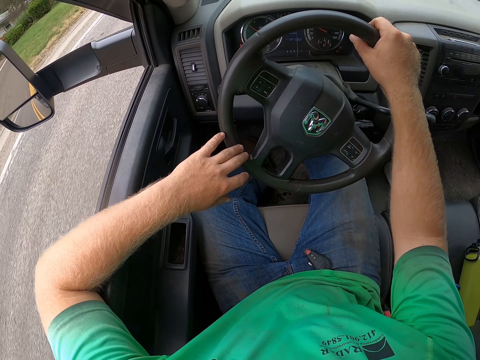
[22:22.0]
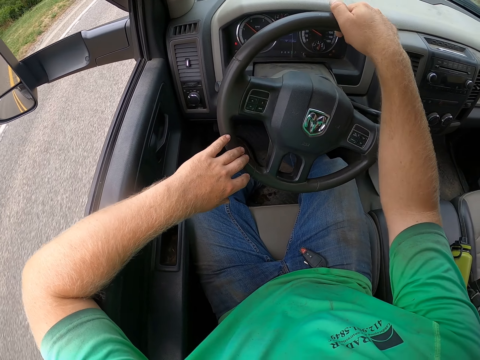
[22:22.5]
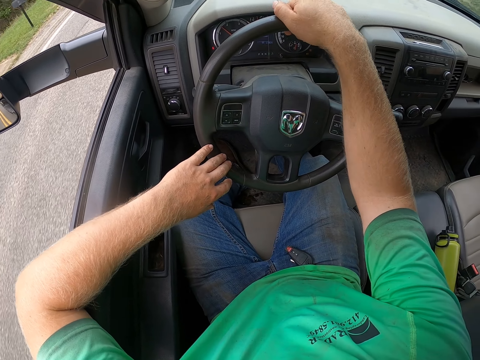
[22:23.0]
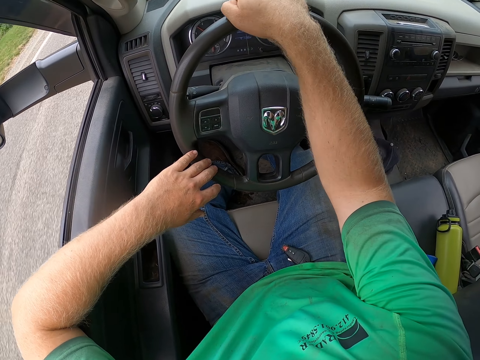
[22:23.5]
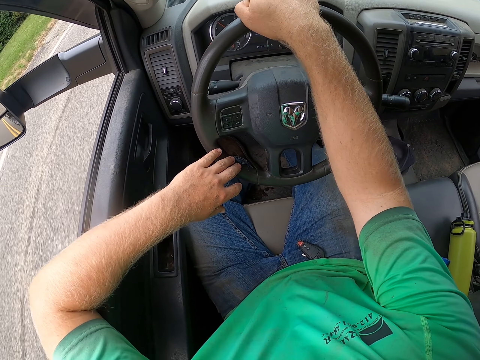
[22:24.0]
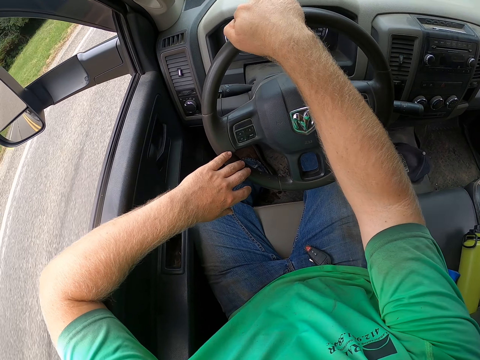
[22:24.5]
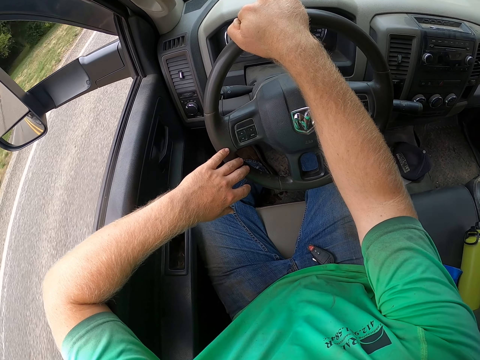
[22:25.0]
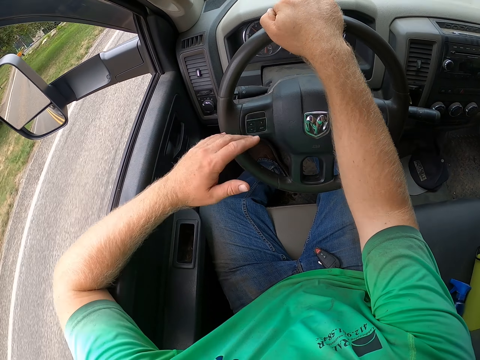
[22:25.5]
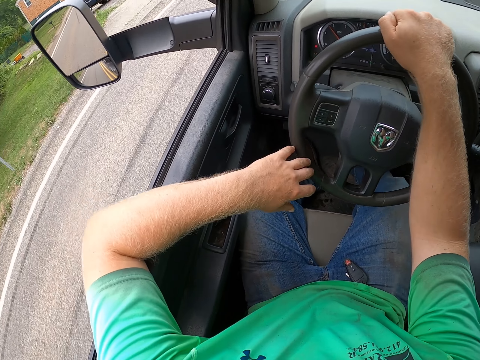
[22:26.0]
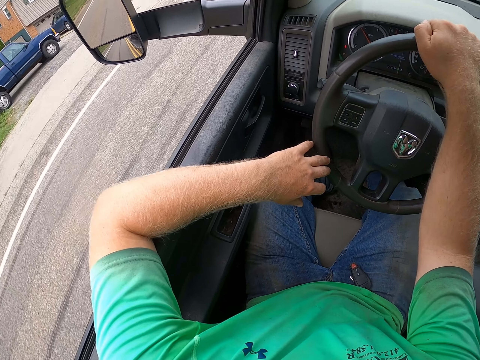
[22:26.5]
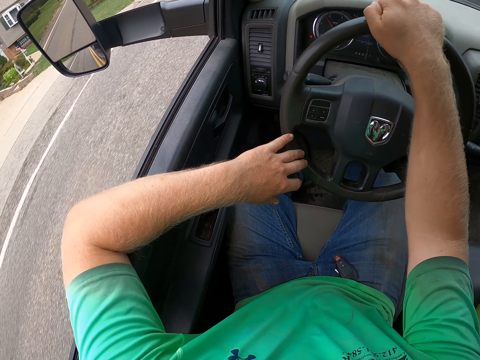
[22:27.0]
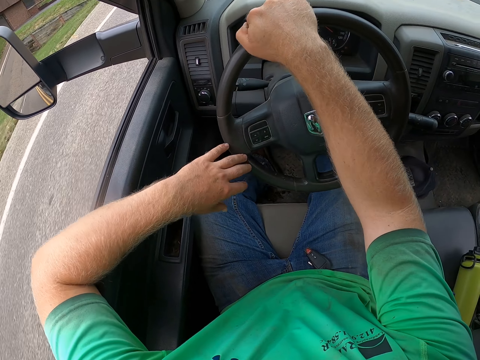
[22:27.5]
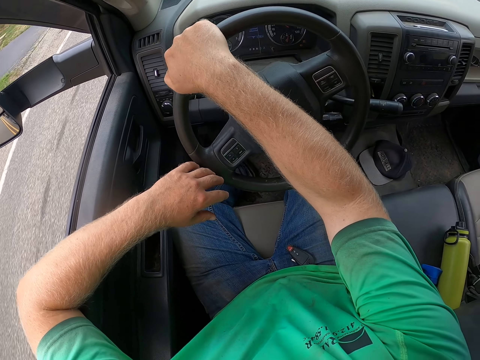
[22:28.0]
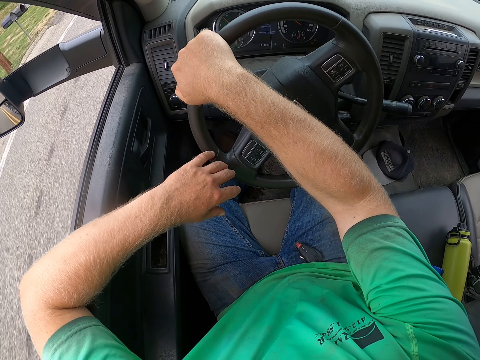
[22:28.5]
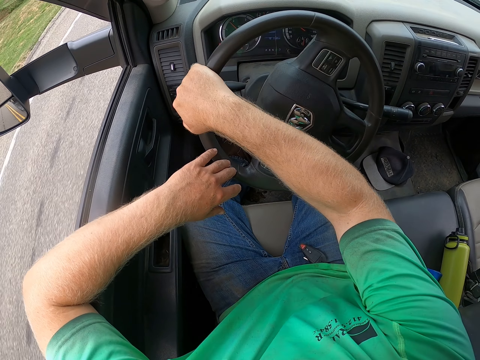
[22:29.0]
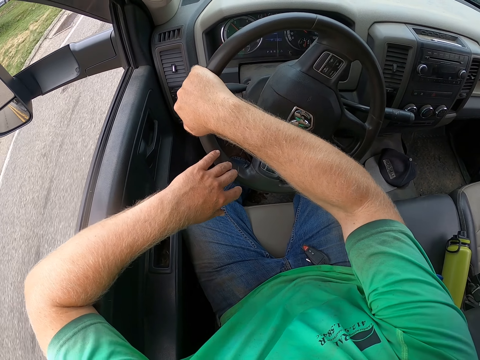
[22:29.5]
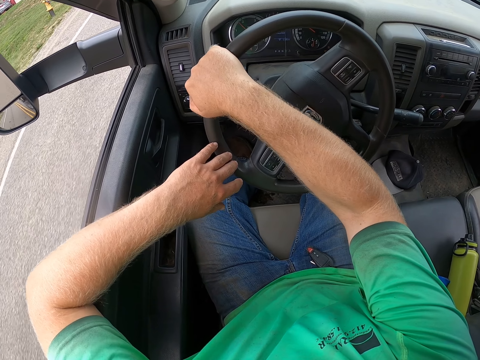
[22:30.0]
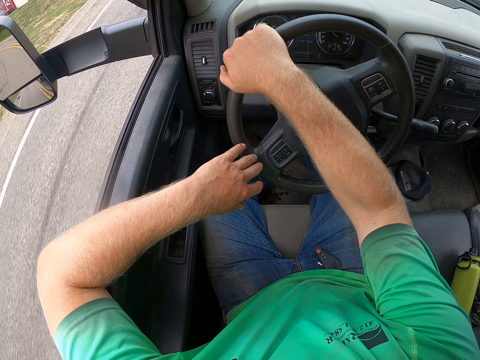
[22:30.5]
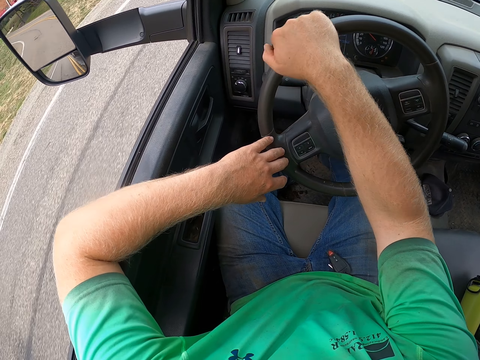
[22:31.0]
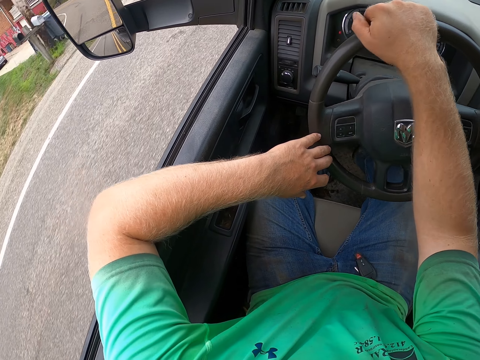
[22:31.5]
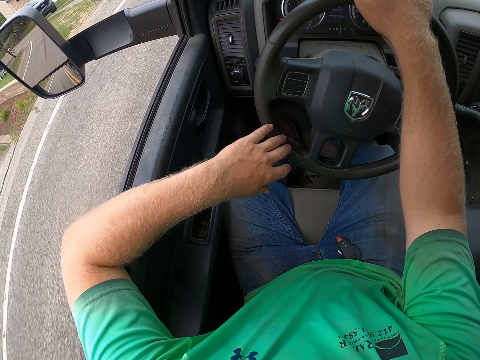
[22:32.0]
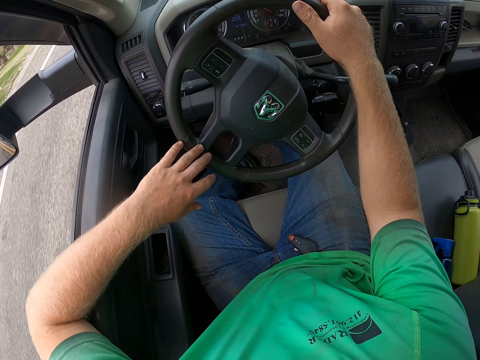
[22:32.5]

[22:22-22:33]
The camera wearer holds the steering with both hands. They turn the steering.

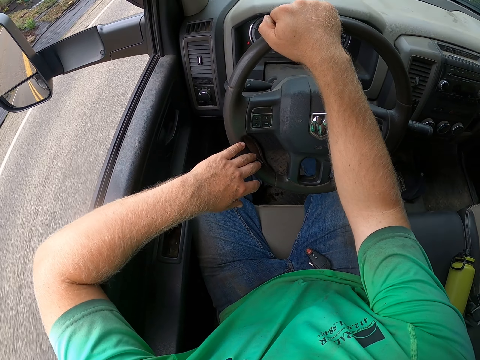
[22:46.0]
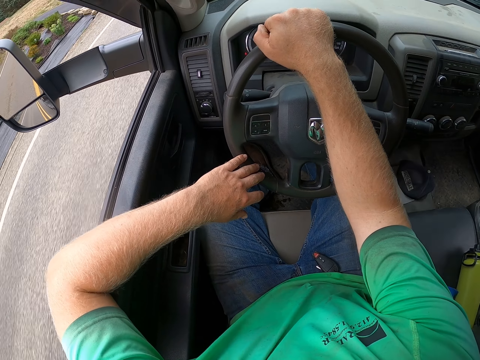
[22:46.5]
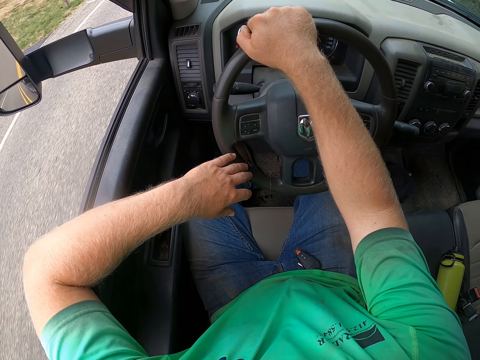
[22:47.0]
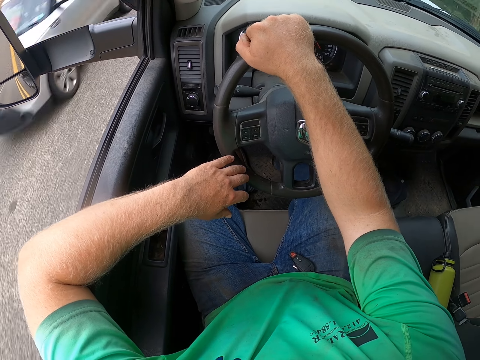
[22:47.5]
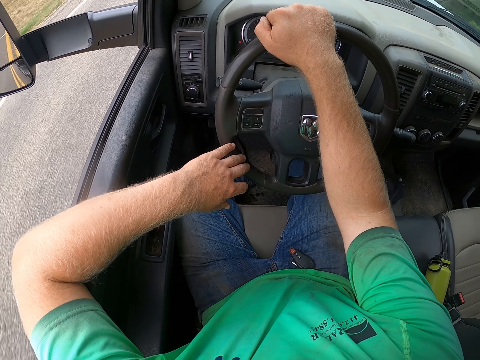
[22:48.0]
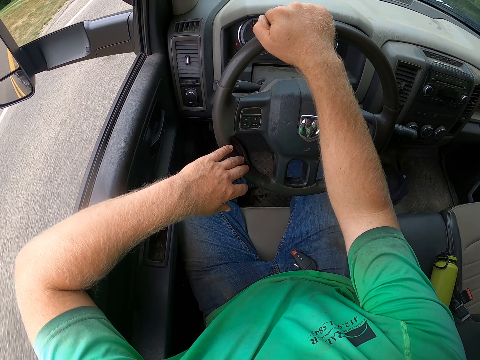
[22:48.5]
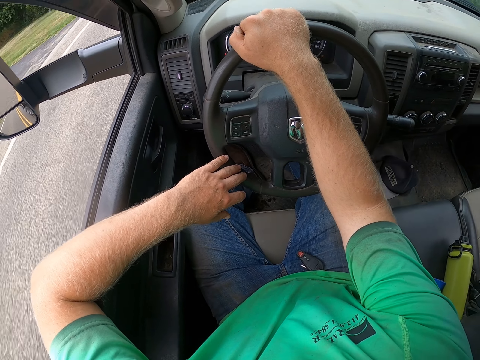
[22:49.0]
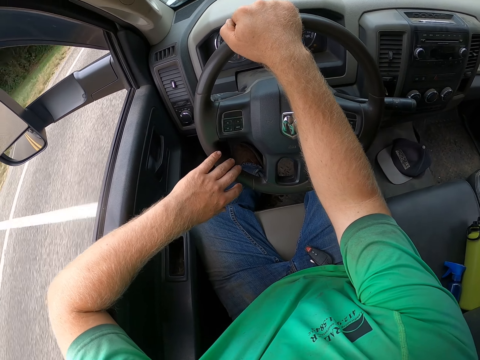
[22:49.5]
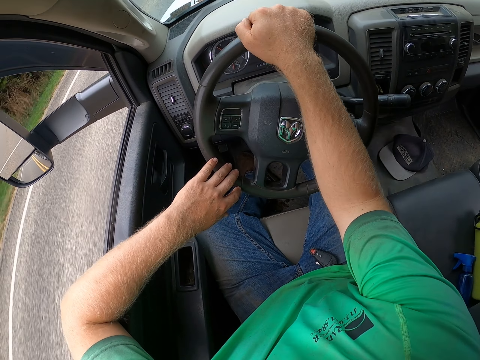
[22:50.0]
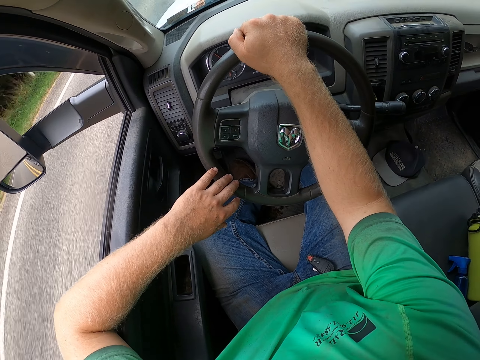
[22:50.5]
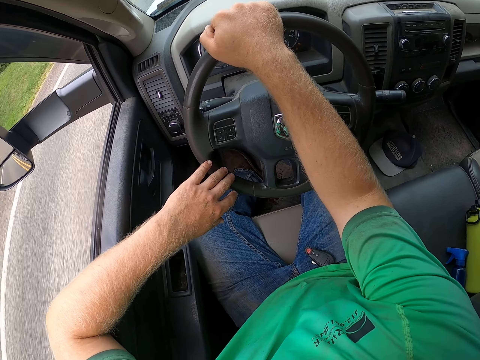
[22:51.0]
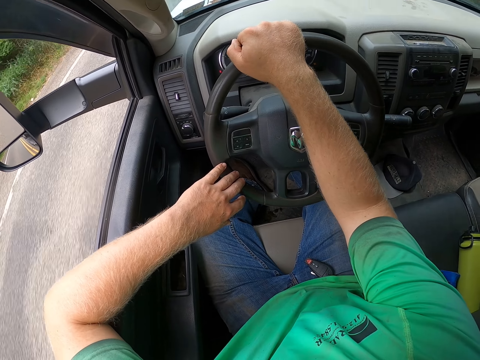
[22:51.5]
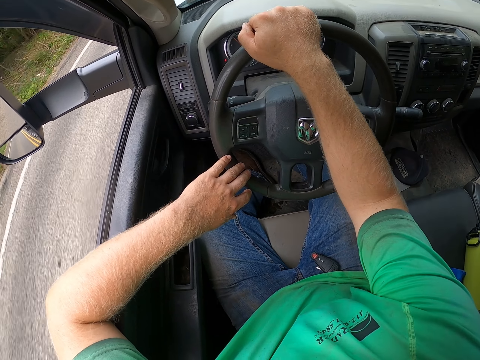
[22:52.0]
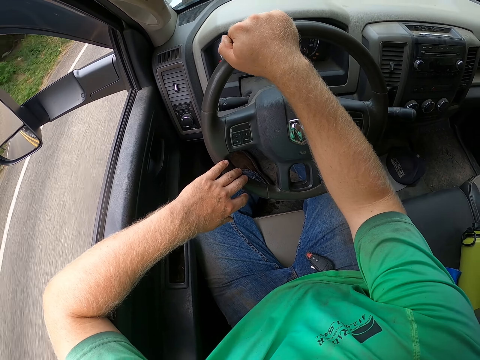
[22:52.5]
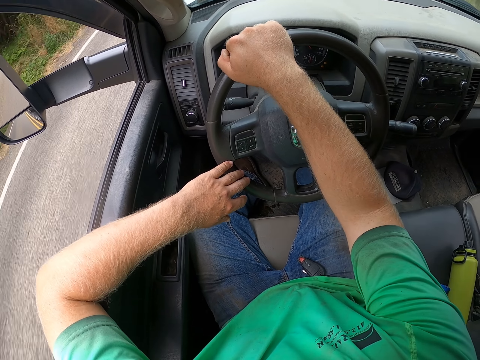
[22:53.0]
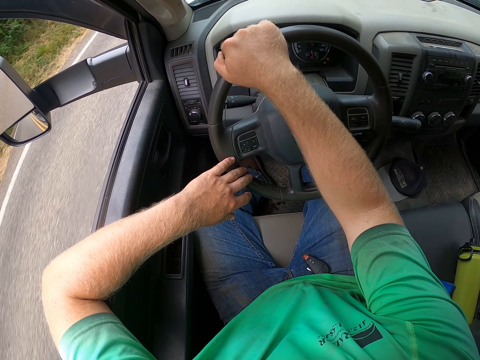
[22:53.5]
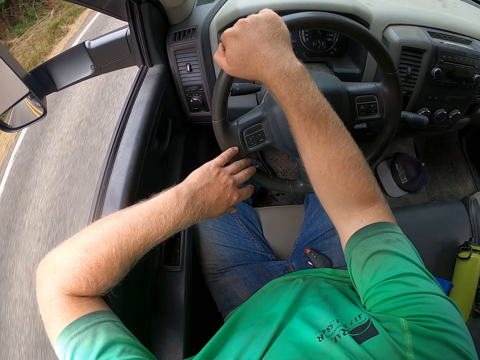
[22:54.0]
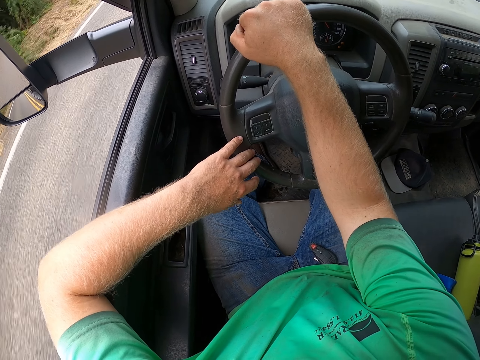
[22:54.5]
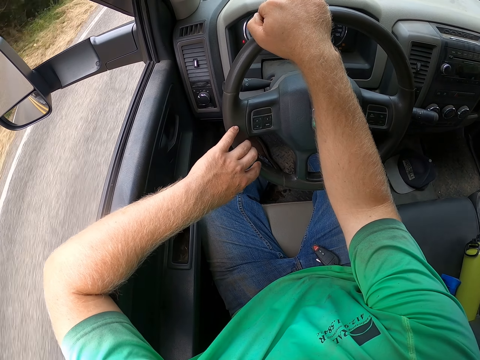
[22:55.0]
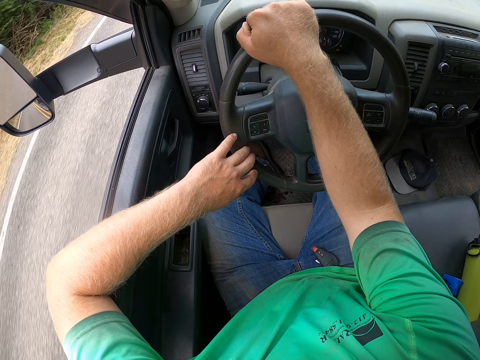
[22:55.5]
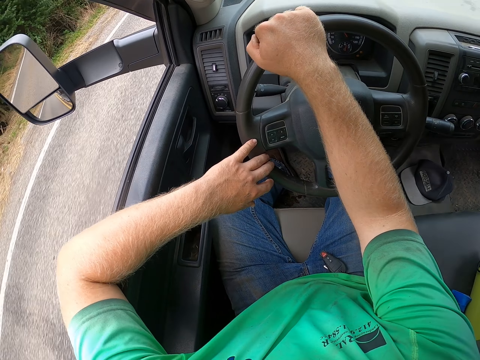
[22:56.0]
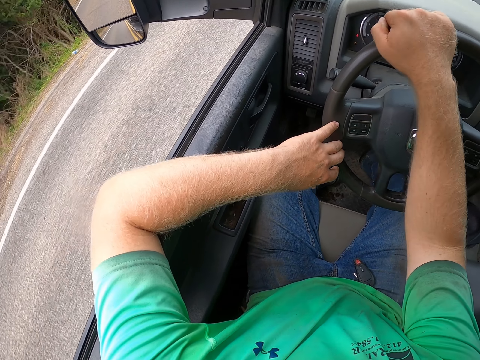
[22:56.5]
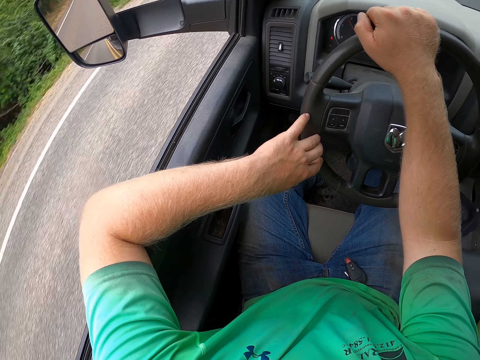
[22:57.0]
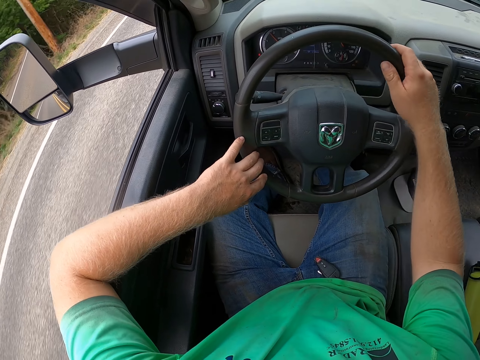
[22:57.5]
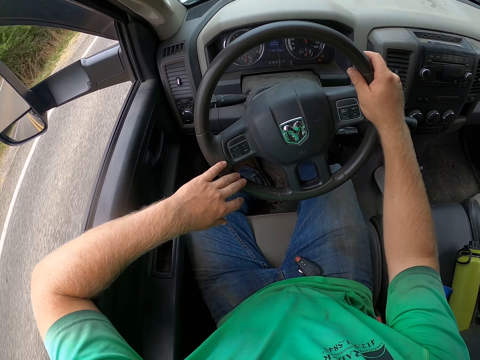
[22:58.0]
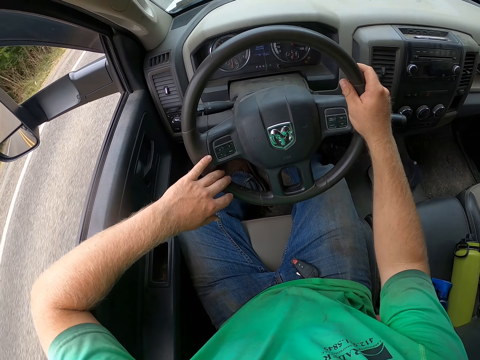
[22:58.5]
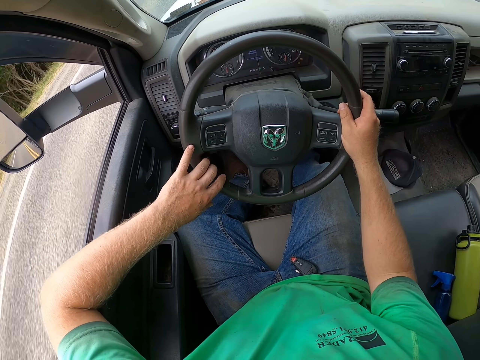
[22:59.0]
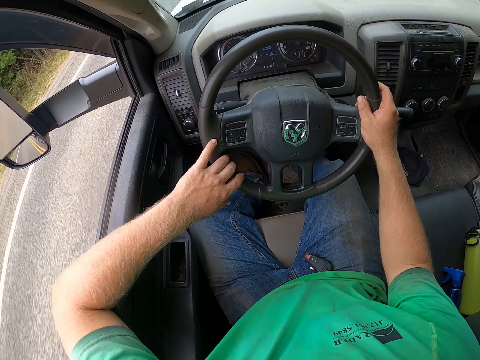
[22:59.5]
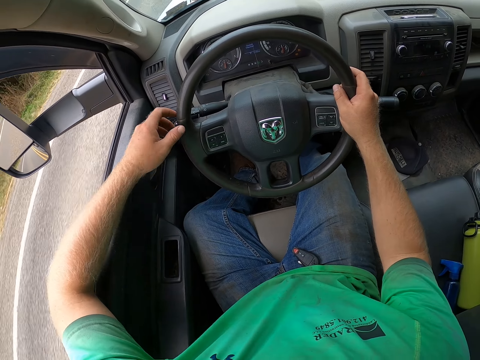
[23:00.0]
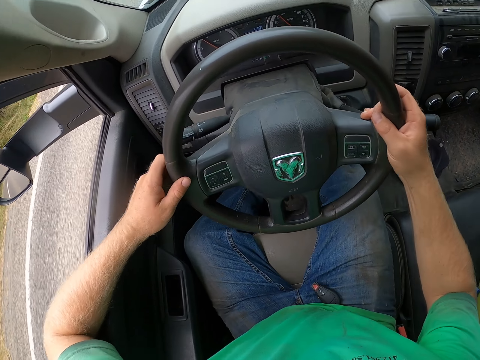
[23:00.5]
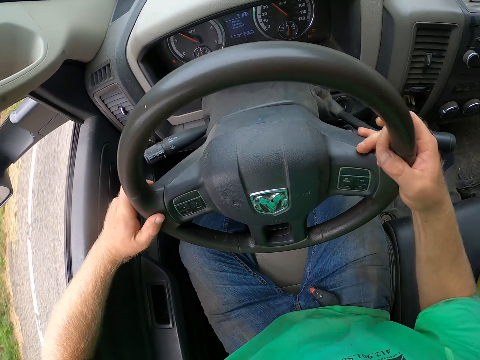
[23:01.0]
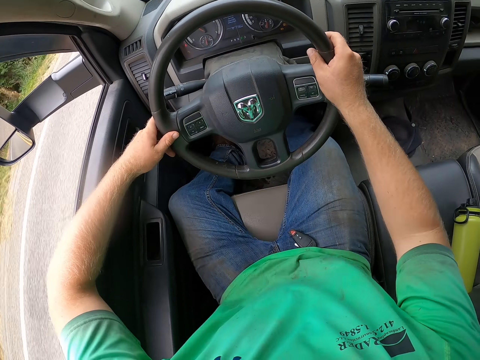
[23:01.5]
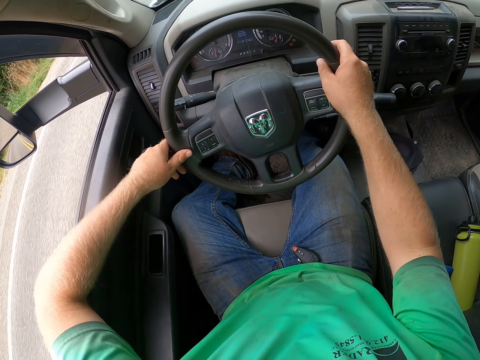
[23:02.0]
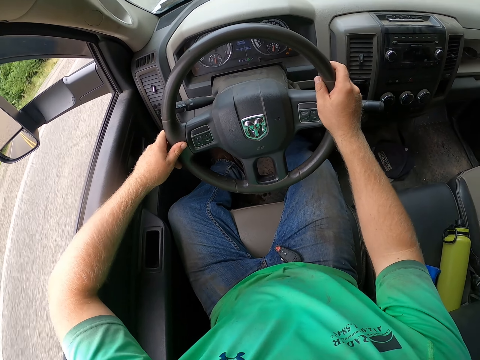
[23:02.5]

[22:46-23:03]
A silver car drives past the camera wearer.
